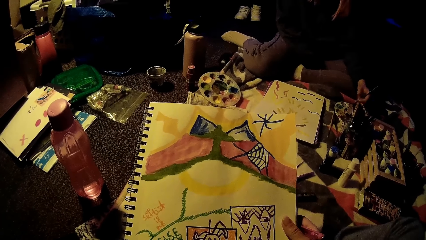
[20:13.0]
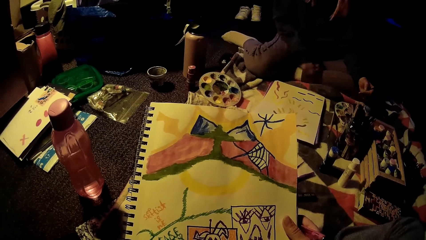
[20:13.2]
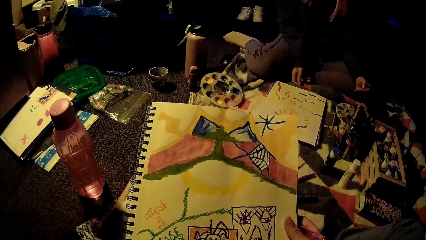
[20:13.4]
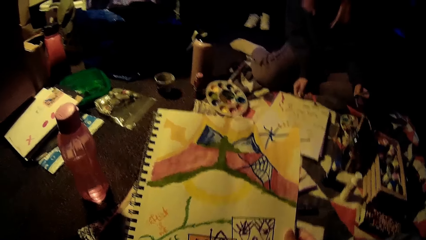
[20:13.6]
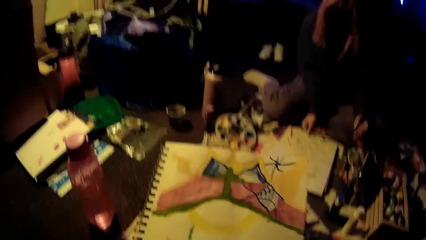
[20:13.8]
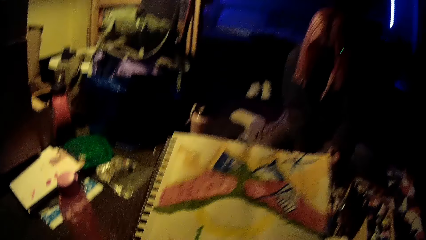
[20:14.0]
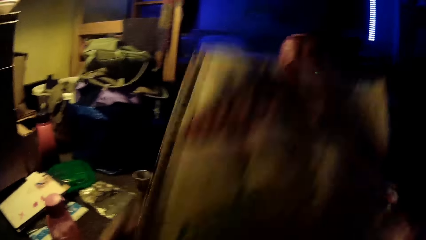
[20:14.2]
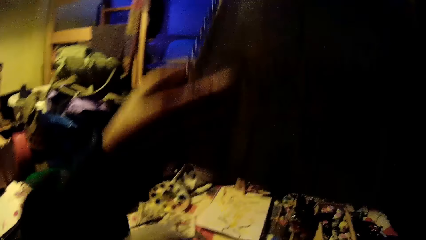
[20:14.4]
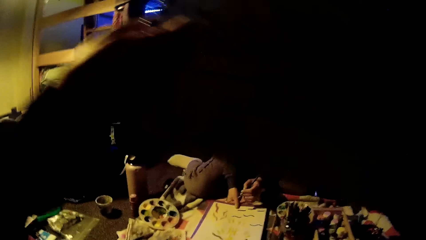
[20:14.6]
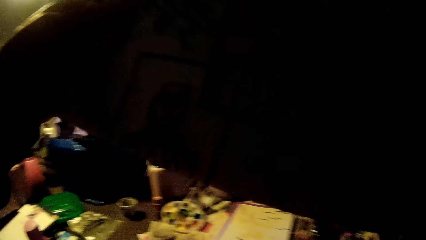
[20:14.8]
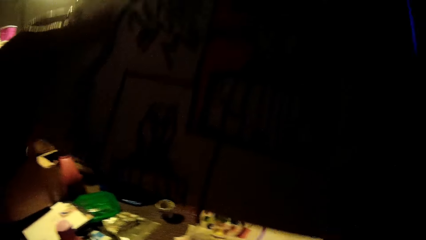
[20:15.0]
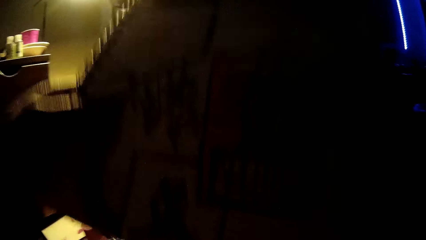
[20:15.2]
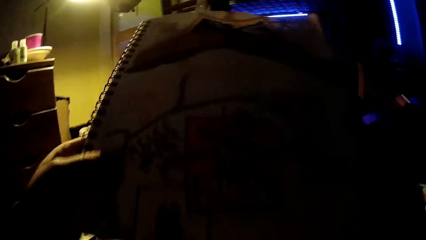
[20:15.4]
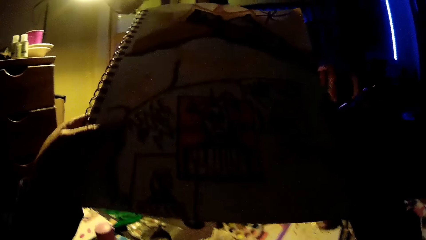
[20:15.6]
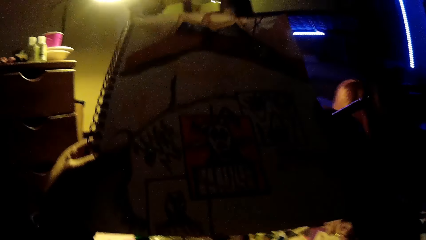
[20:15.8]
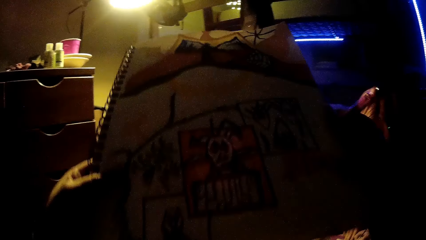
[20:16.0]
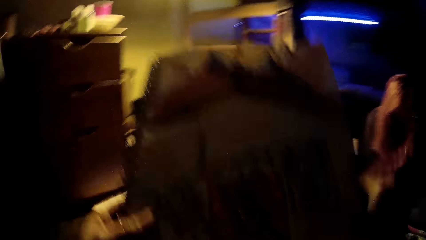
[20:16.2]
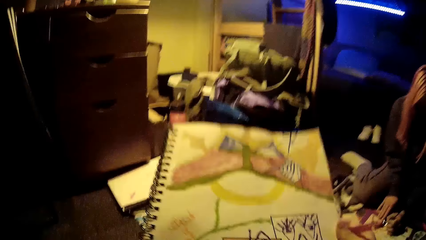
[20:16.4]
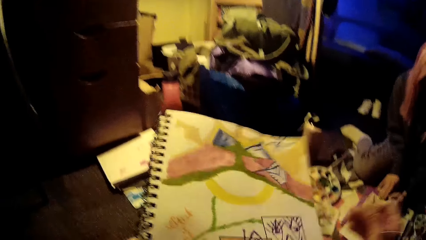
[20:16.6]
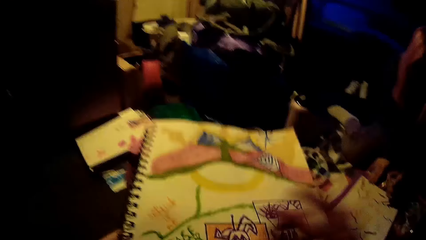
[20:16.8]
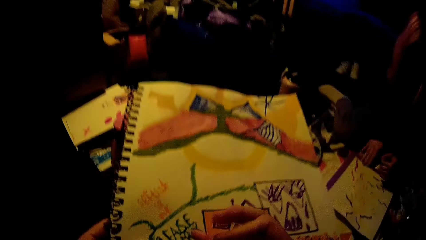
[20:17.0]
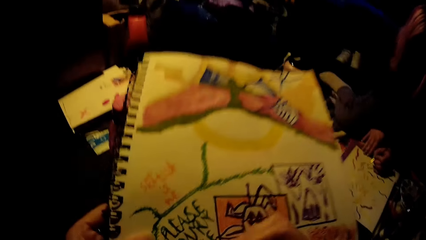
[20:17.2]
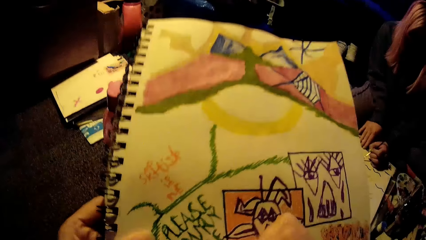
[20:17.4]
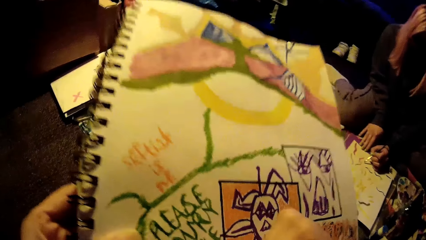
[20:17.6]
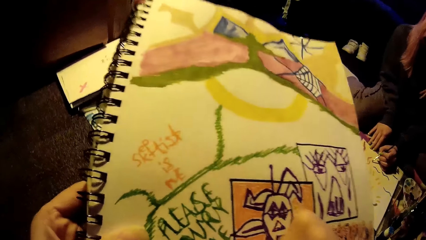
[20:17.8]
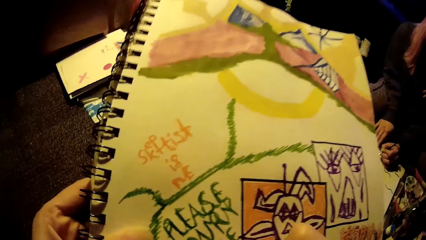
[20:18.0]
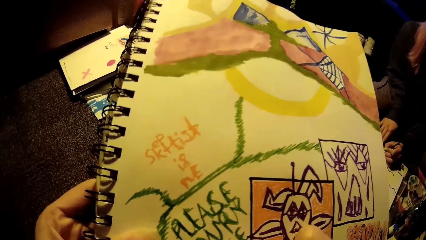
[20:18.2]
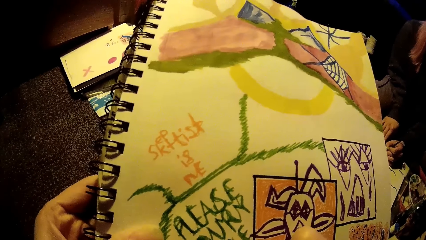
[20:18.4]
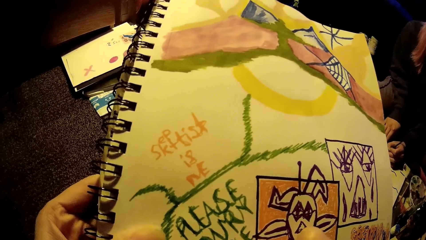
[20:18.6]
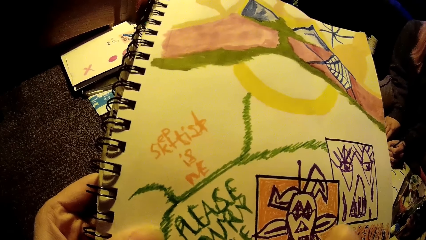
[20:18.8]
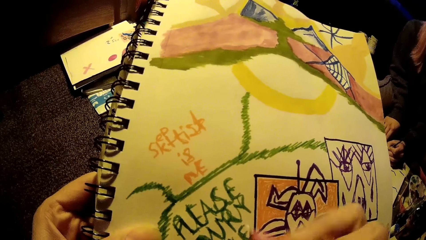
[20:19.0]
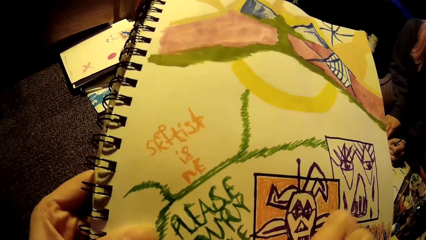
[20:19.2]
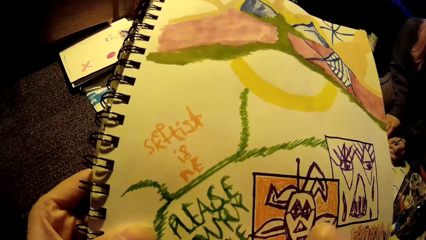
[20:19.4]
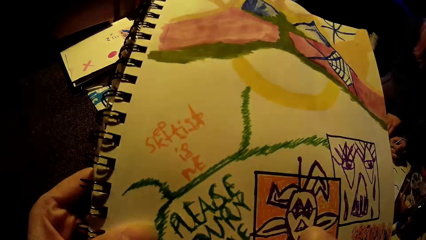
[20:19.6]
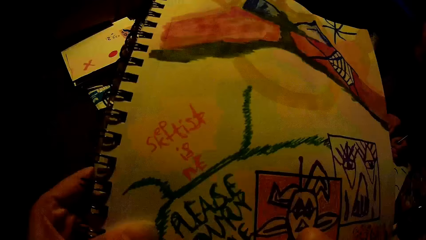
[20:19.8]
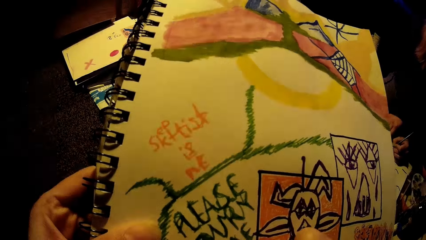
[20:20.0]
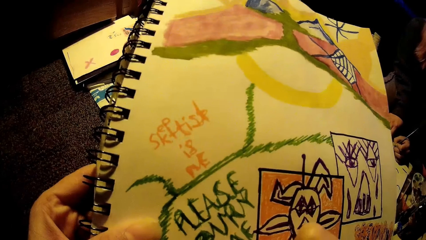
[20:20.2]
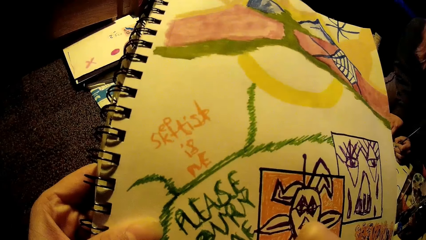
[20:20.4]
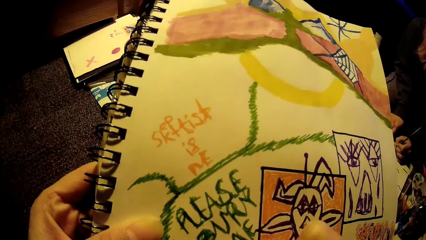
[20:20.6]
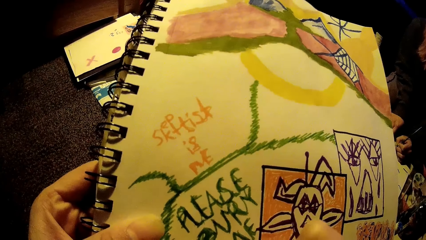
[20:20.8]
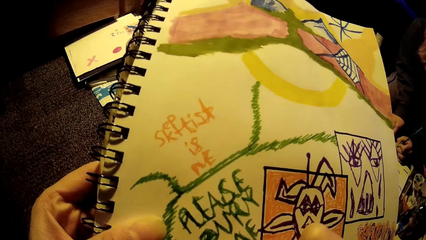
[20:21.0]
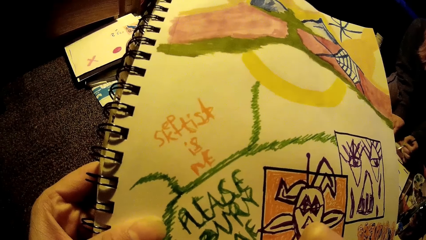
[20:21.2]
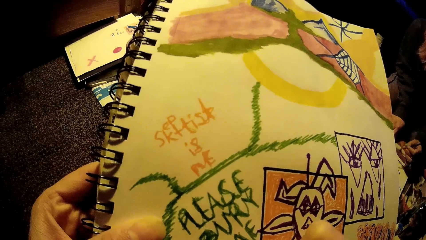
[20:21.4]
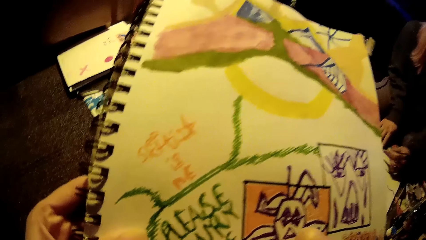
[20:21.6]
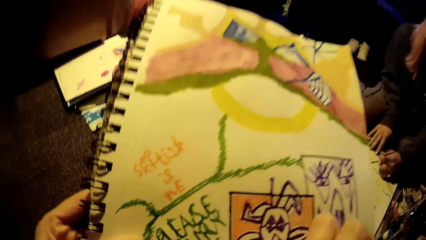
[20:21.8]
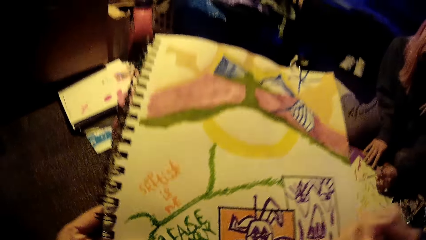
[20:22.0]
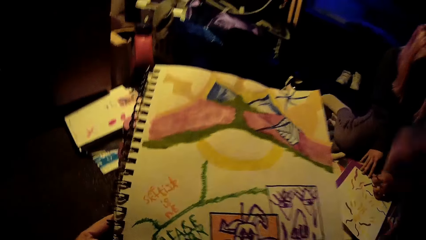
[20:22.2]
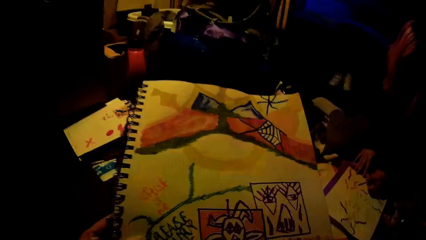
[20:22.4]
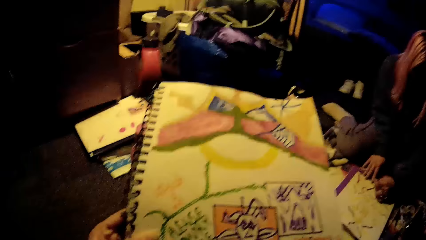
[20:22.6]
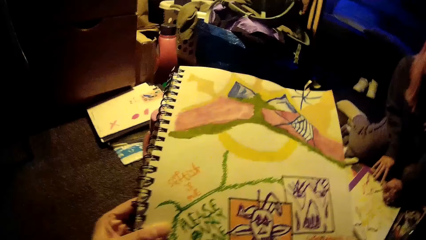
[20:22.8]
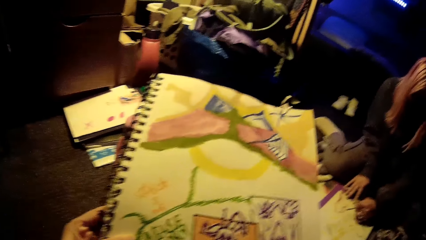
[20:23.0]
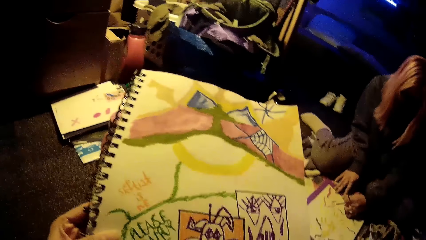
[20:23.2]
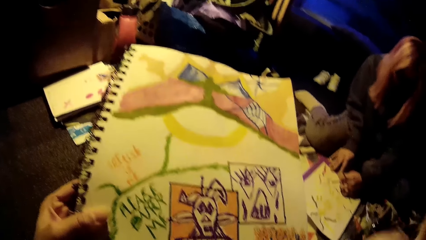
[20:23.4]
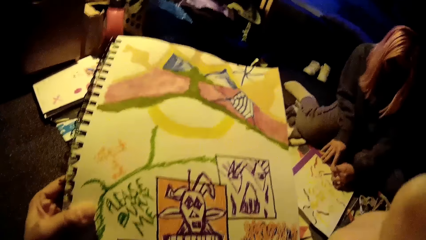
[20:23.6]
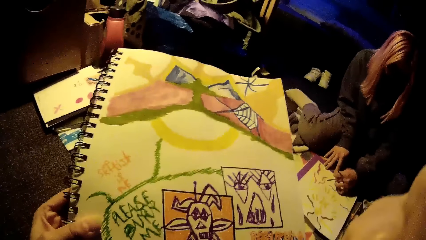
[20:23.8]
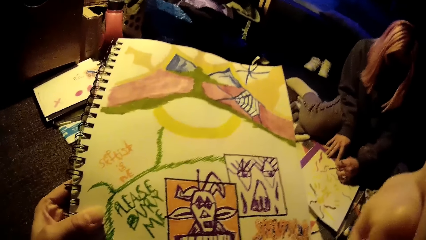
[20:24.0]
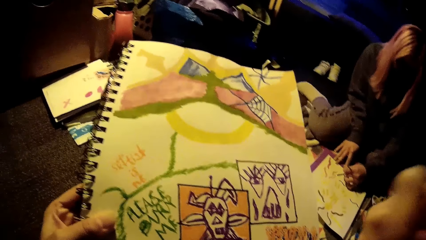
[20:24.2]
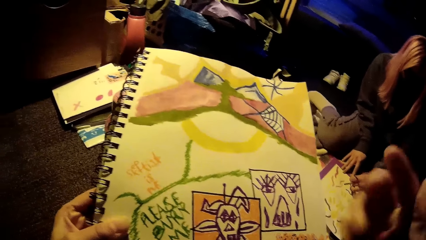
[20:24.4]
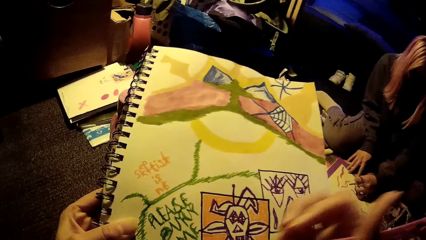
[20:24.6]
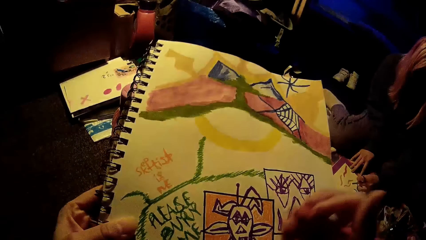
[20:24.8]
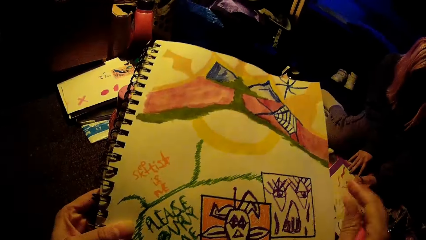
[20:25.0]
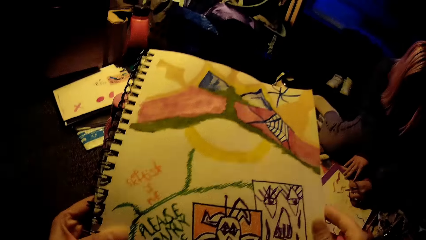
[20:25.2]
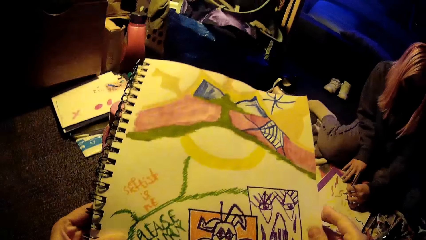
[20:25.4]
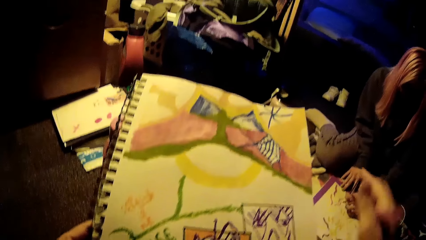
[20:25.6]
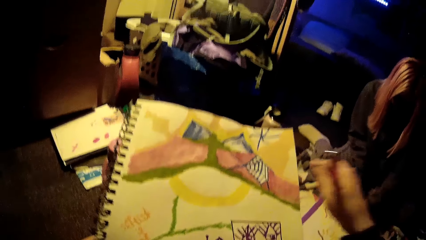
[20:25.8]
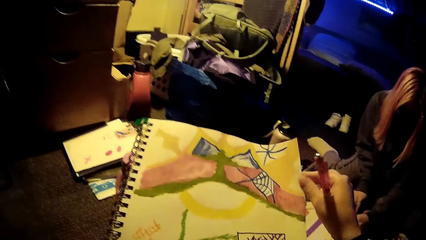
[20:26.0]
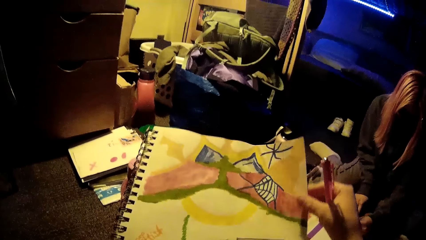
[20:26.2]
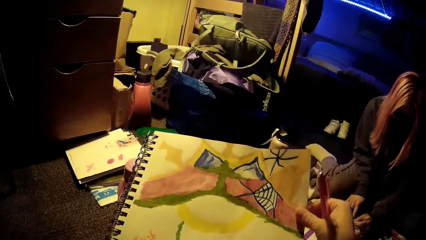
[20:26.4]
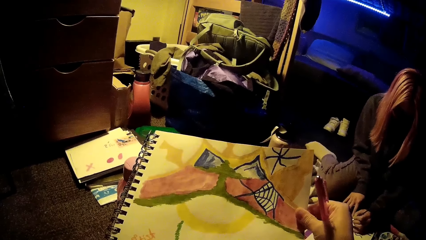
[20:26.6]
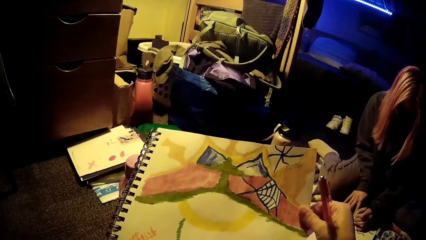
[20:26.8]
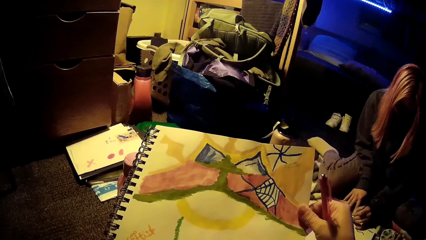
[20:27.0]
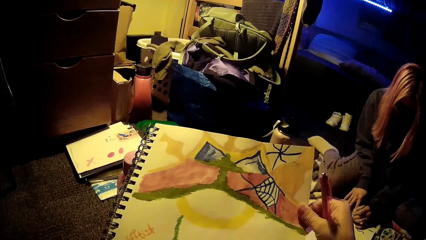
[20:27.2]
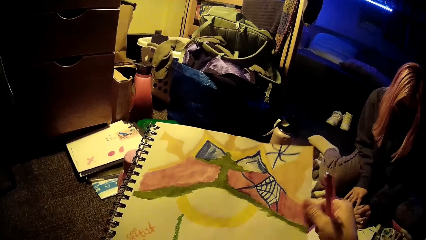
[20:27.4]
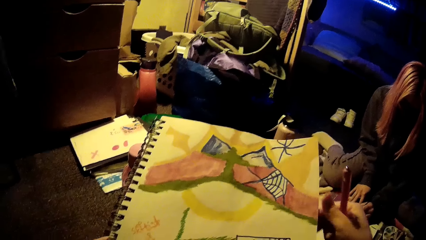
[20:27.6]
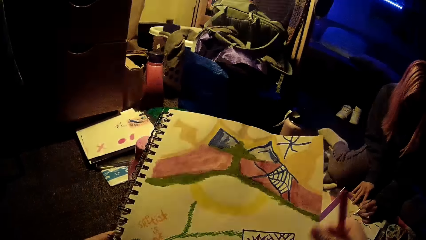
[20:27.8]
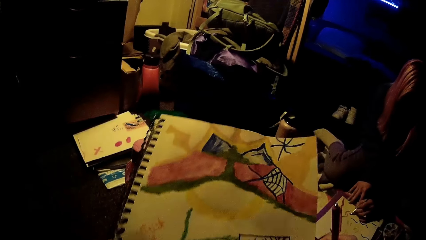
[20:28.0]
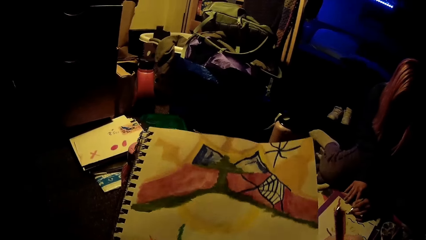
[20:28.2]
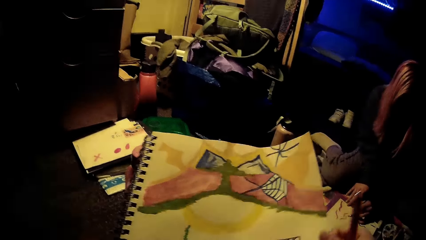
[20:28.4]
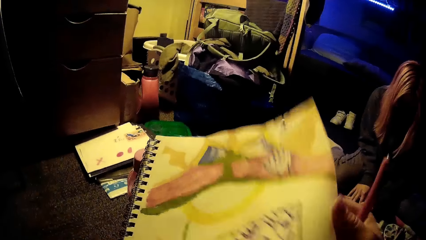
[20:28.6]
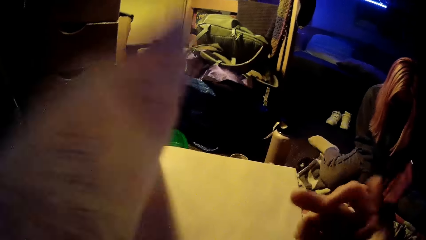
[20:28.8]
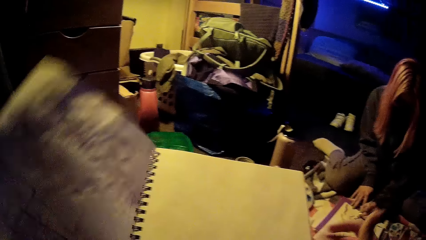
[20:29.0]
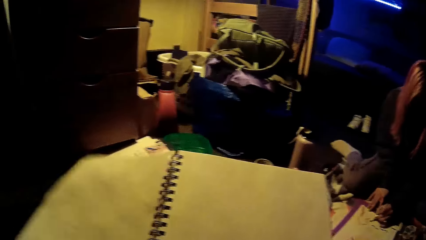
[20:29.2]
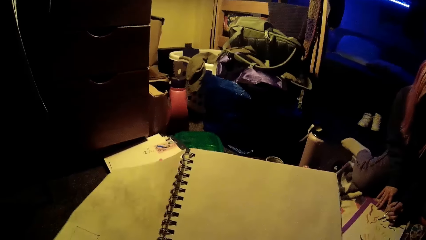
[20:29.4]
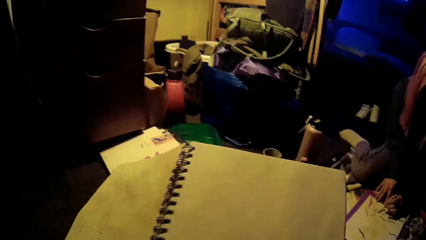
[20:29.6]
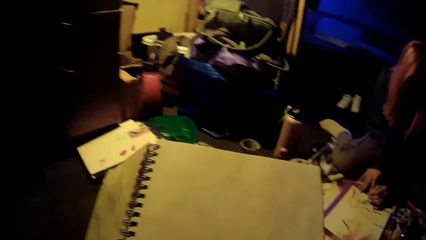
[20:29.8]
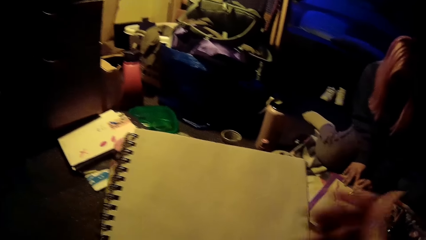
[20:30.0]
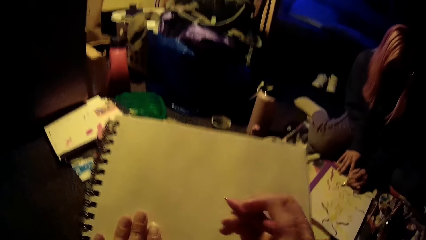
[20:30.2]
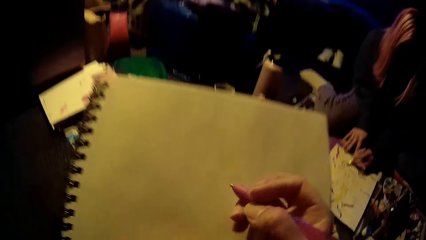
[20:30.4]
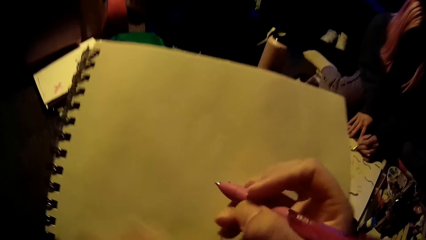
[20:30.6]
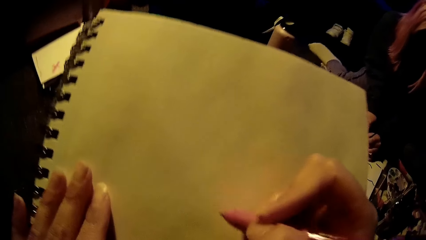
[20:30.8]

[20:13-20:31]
The camera wearer picks up the book with both hands. She lowers the book with both hands. The woman paints on the paper with the paintbrush in her left hand. The camera wearer draws on the book. She holds a page of the book in her right hand. She turns the page of the book with her right hand.
